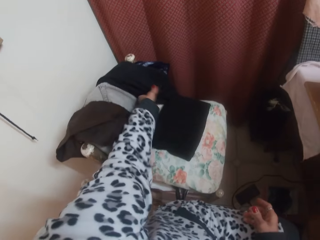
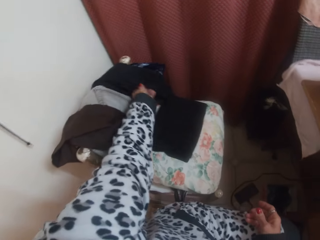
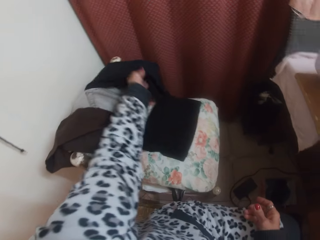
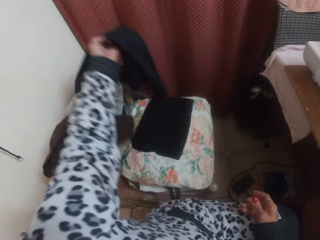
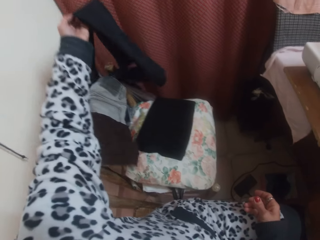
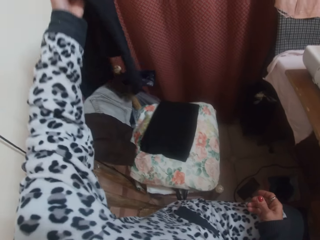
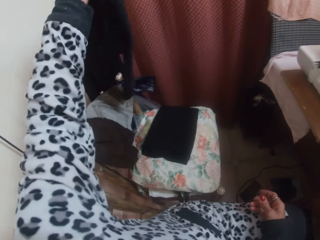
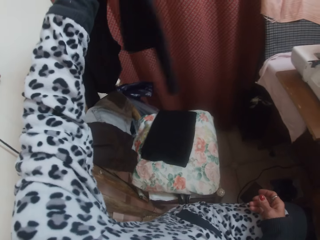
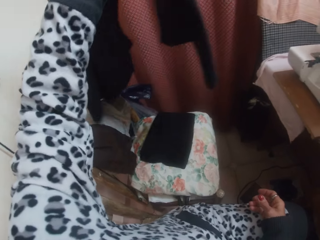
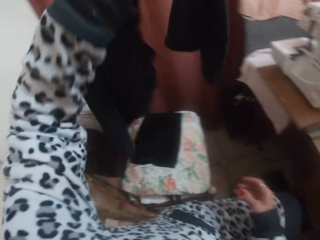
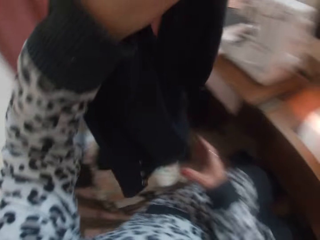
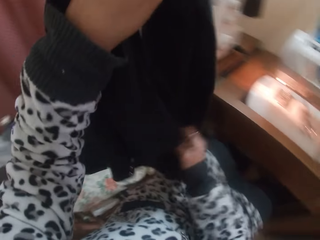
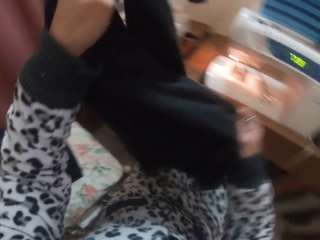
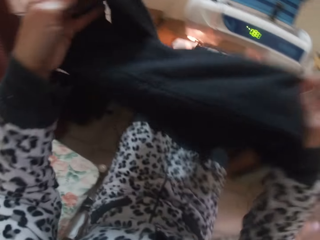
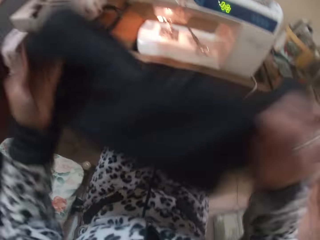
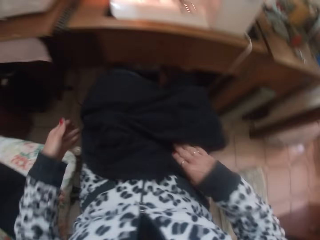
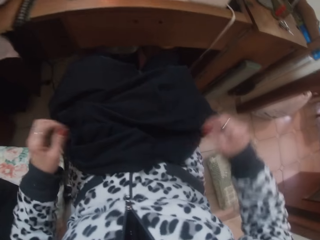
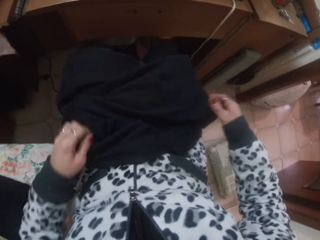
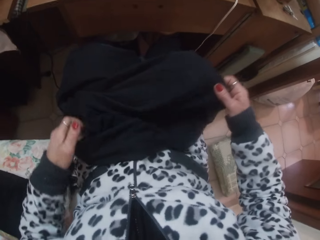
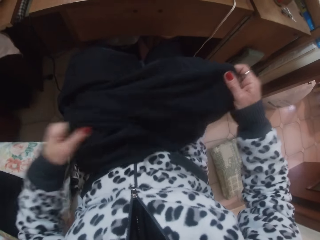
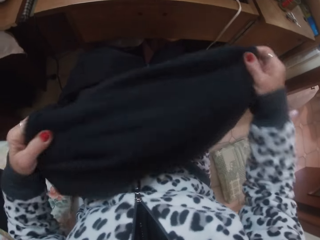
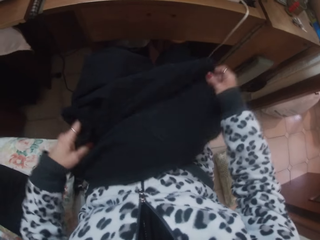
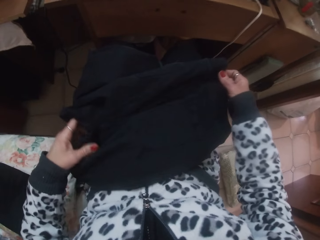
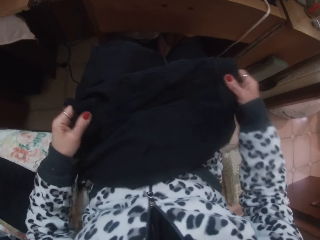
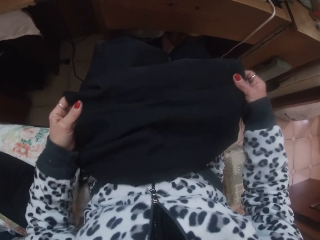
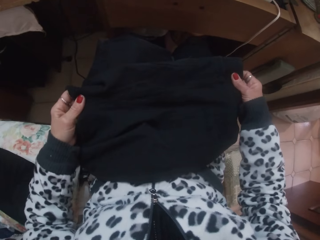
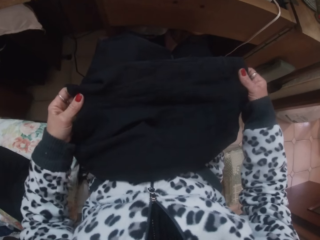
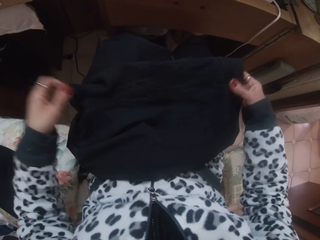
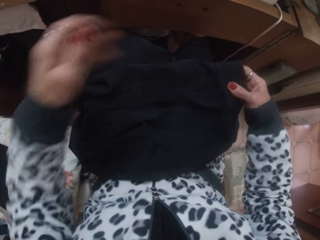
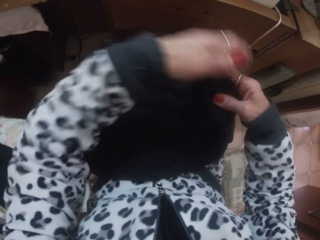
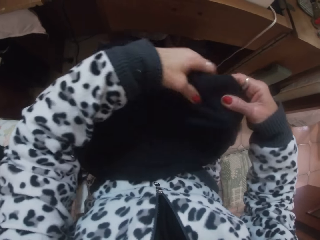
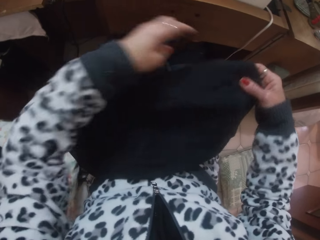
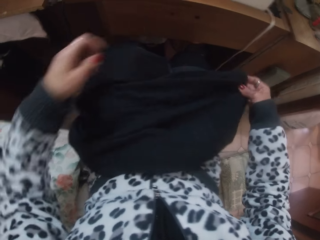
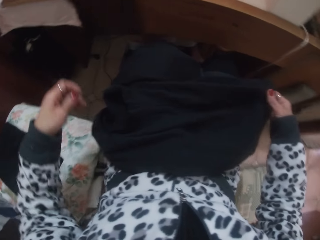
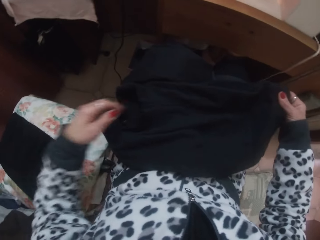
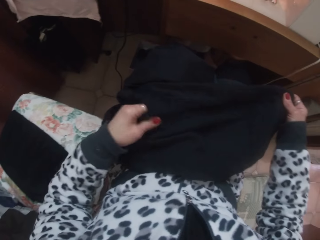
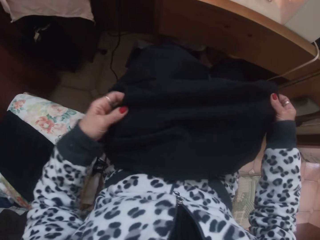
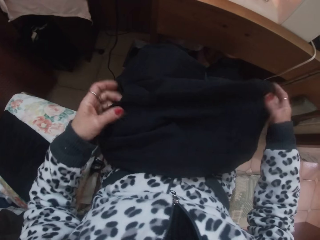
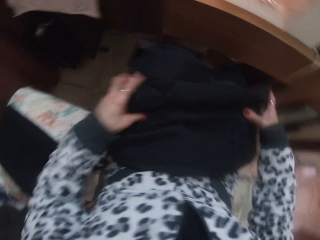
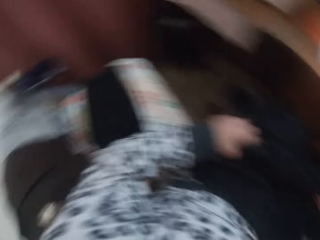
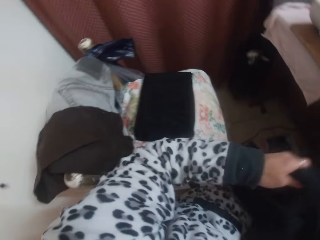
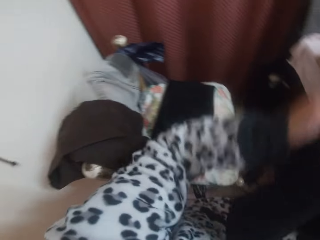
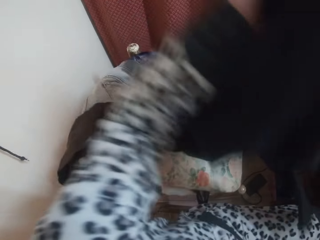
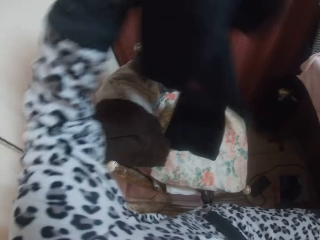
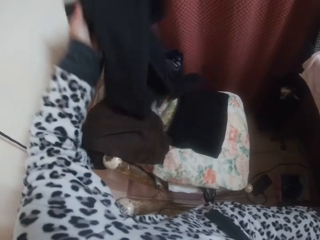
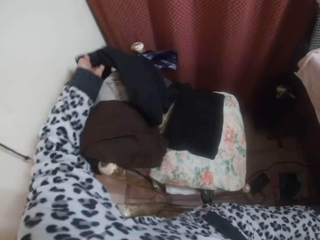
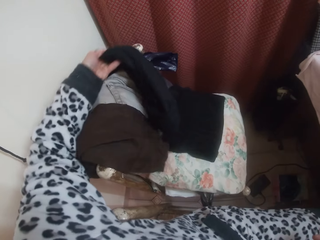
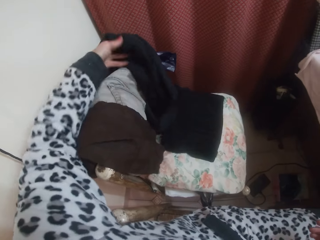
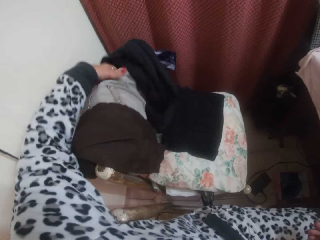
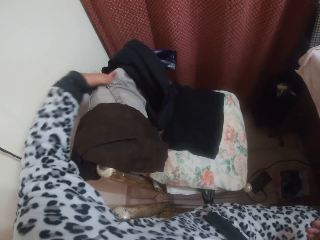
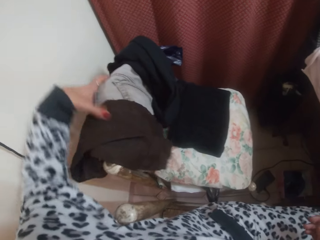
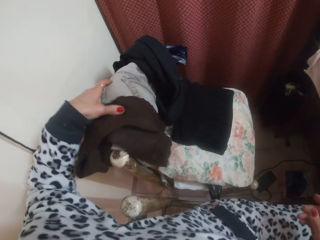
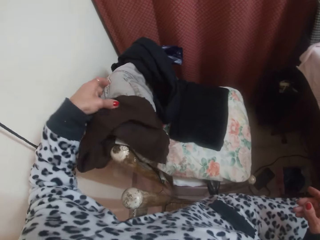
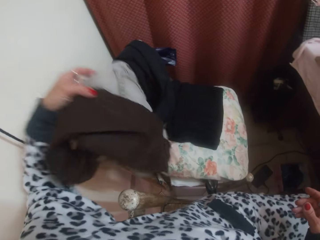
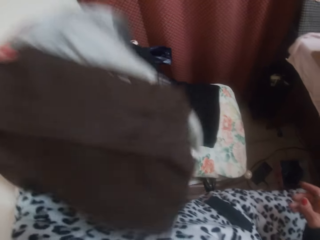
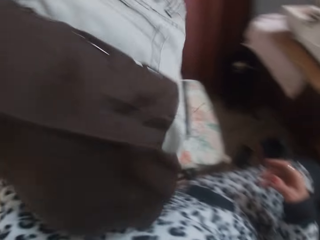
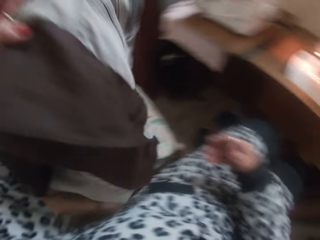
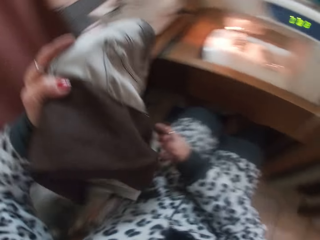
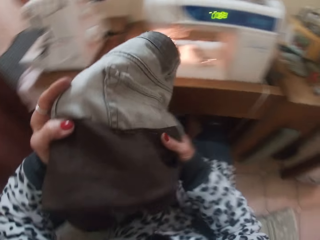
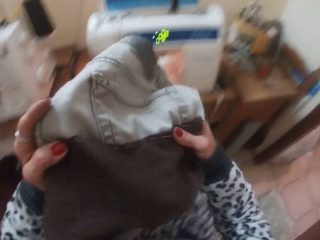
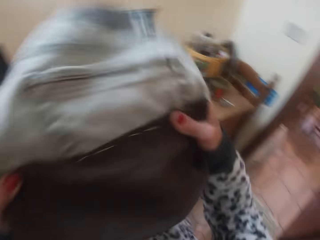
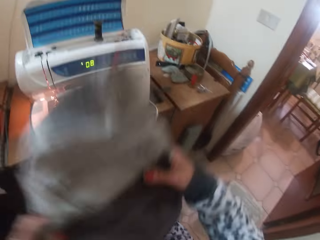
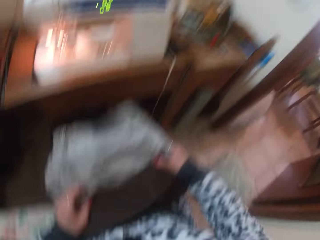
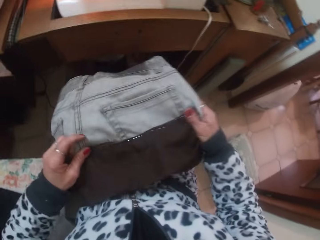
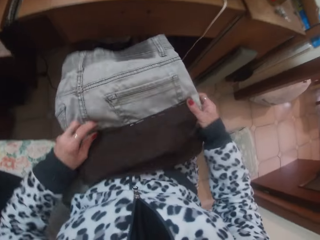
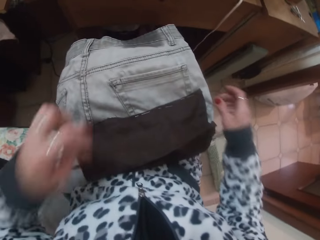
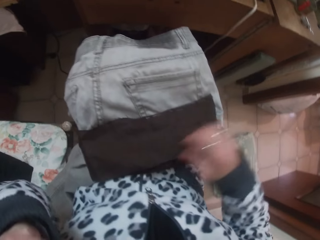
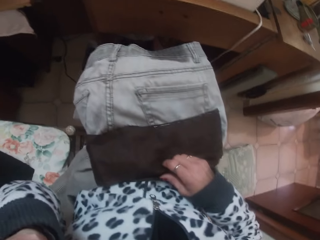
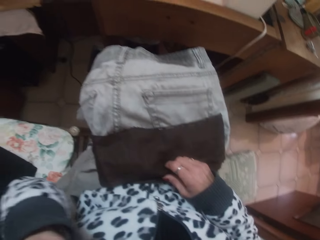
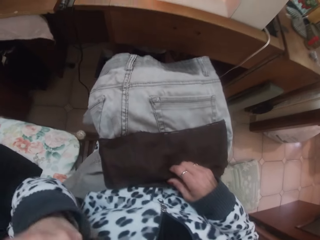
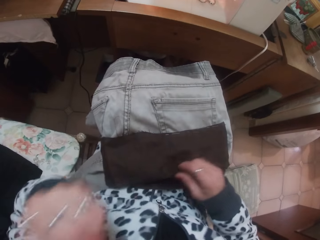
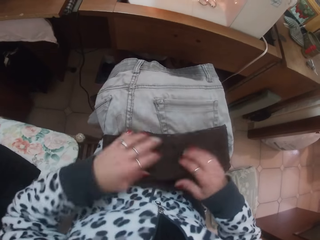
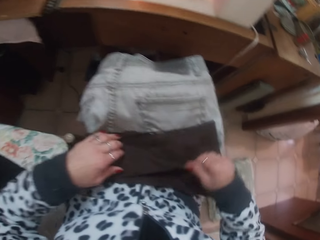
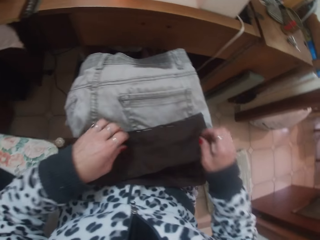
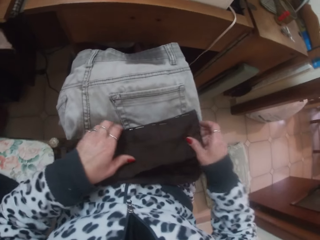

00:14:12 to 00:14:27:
The camera wearer places the cloth in her left hand on a duvet. She picks up a cloth laid on a chair with her left hand. She drops the cloth on her lap. She checks the cloth. She places the cloth on the chair with her left hand. She picks up a trouser from the chair with her left hand. She drops the trouser on her lap.

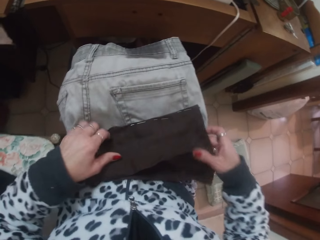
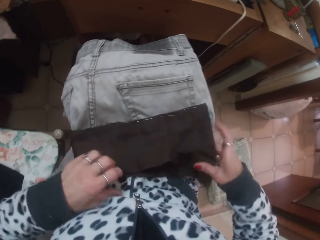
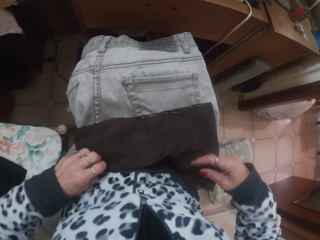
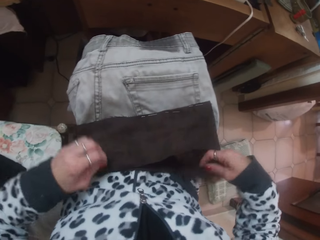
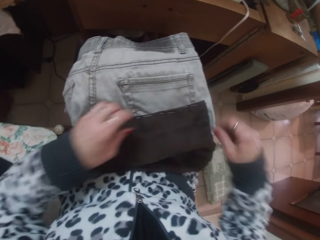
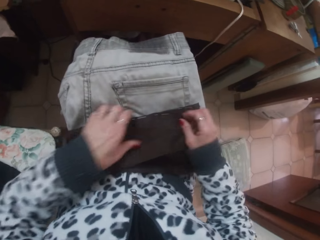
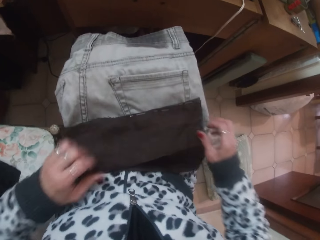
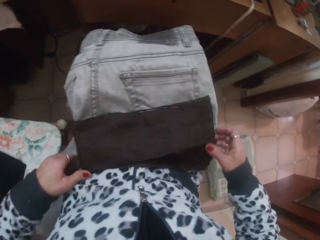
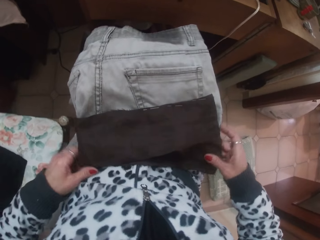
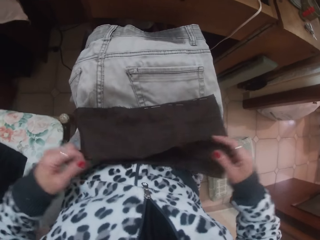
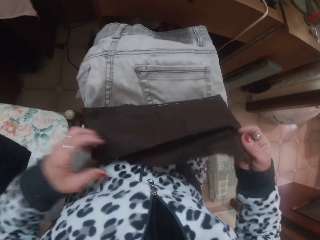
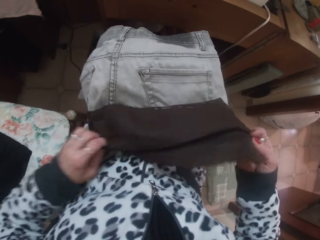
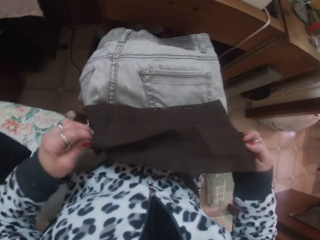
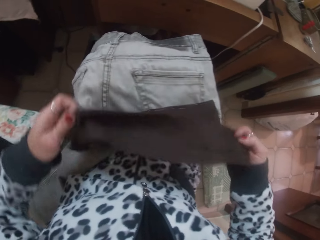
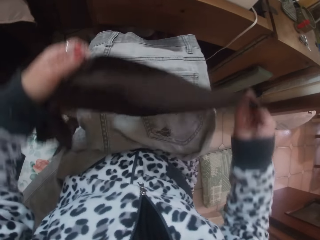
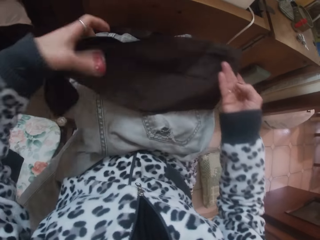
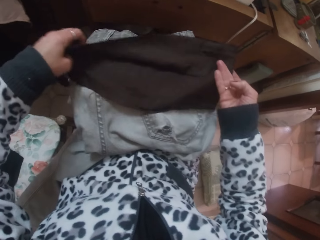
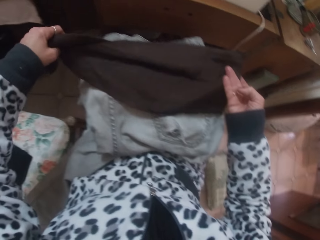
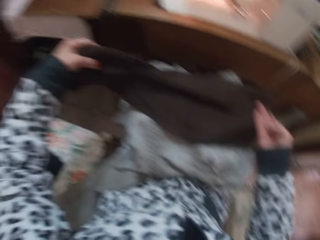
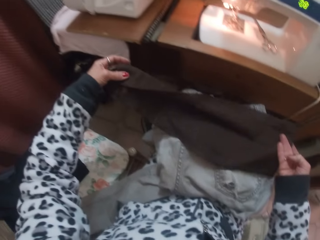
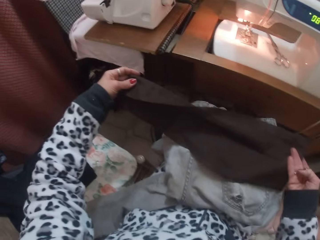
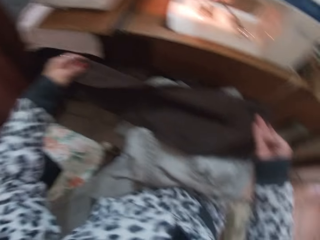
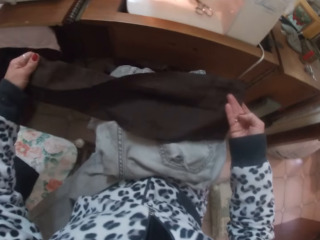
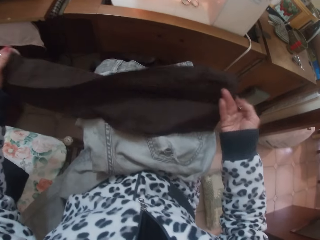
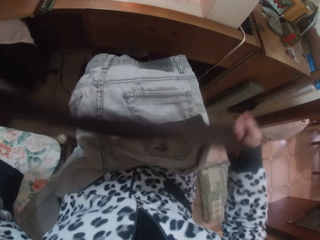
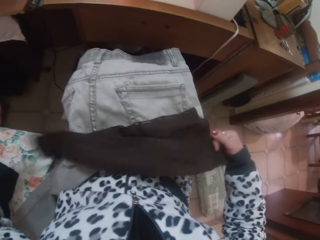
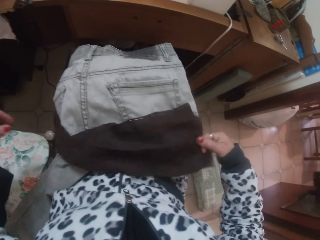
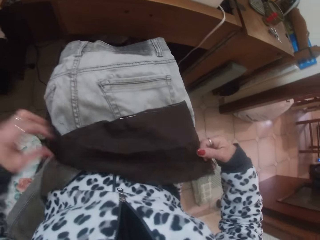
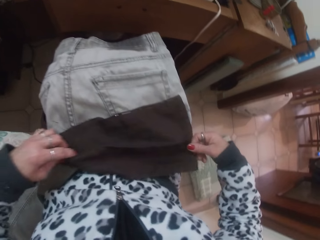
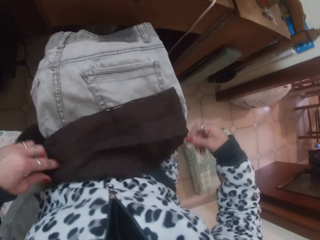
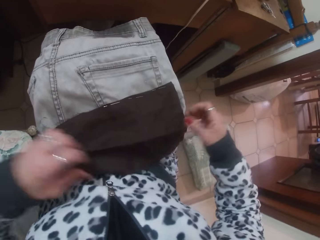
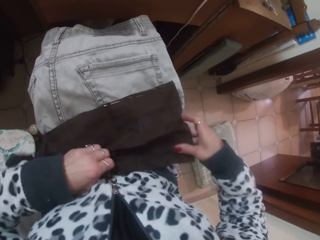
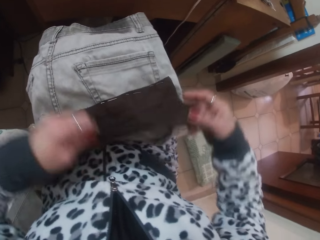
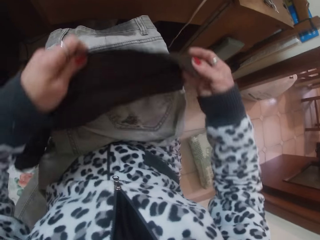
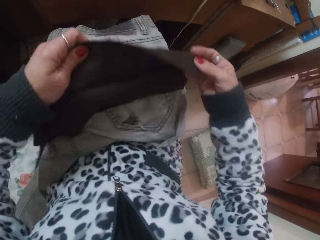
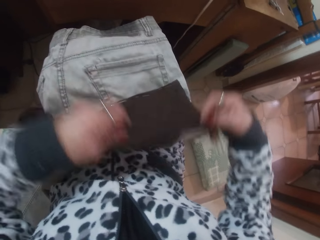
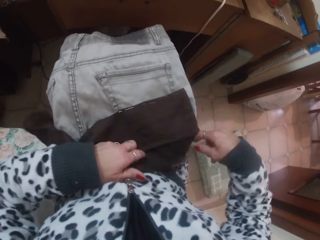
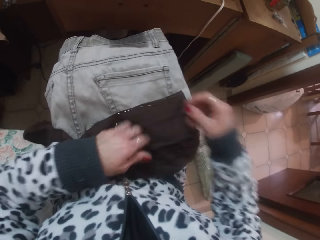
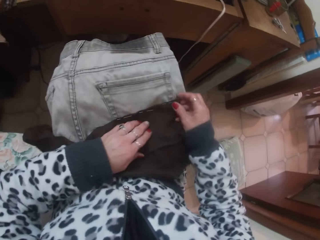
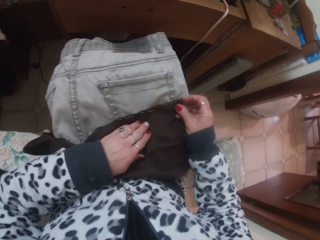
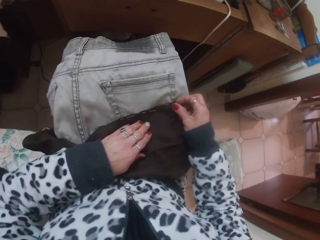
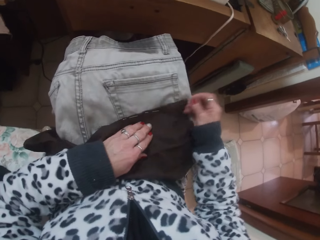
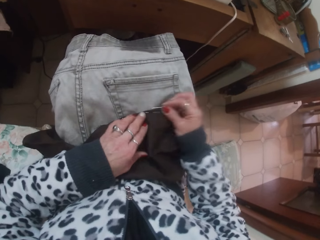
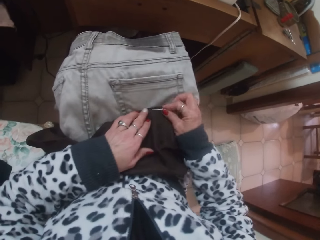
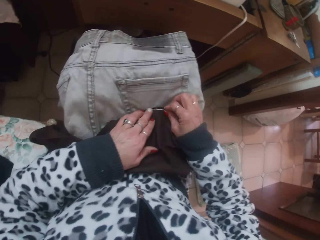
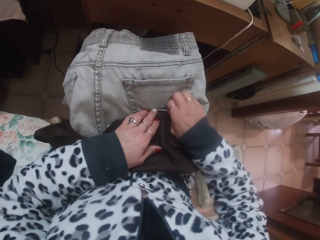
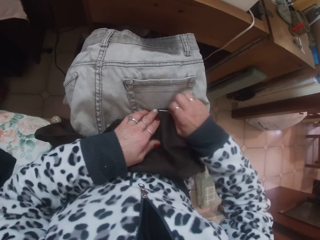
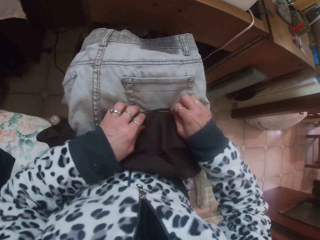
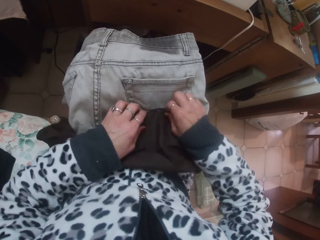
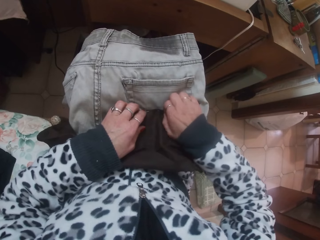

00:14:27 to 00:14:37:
The camera wearer checks a cloth. She flips the cloth attached to the trouser pocket with her hands. She removes the pins holding the cloth to the trouser pocket with her right hand.
